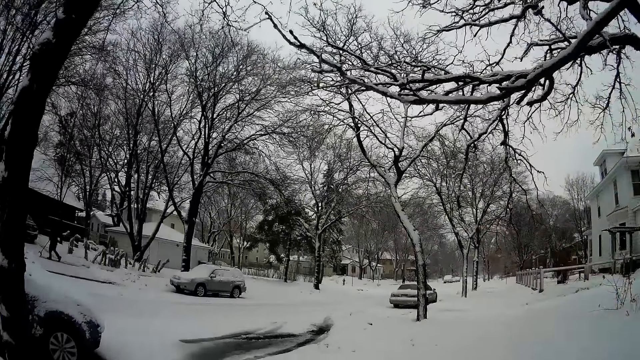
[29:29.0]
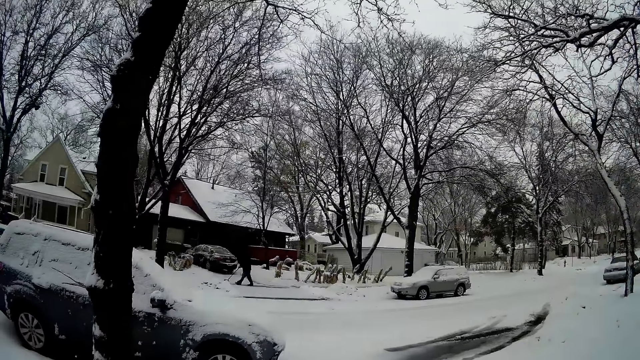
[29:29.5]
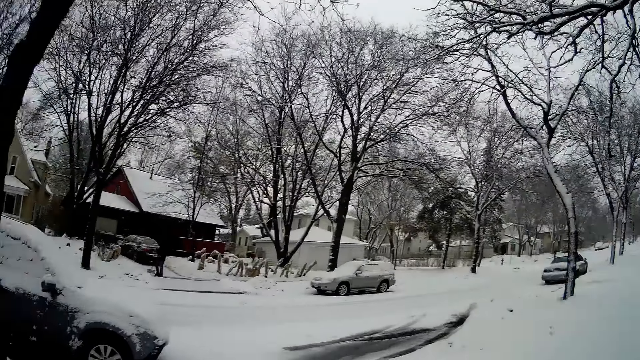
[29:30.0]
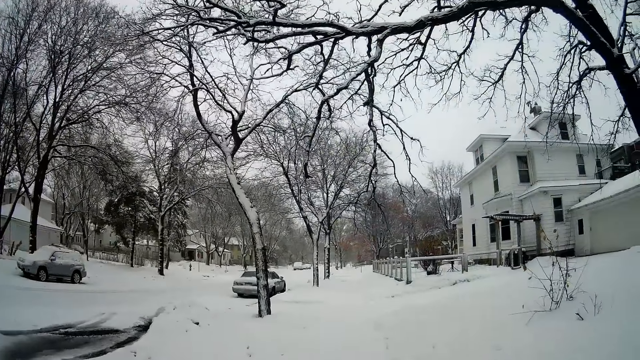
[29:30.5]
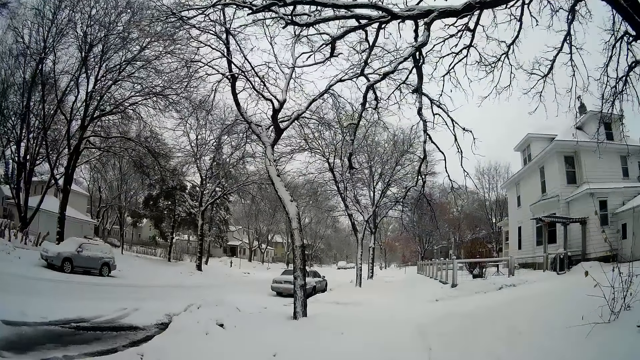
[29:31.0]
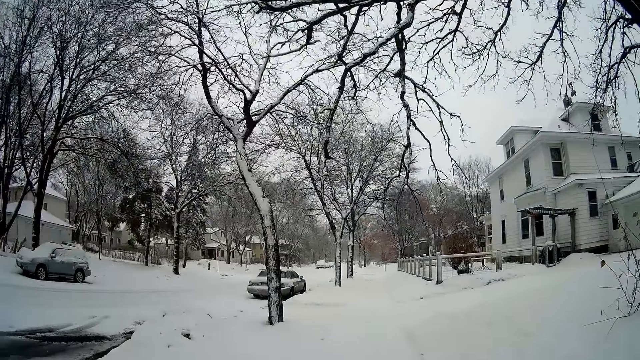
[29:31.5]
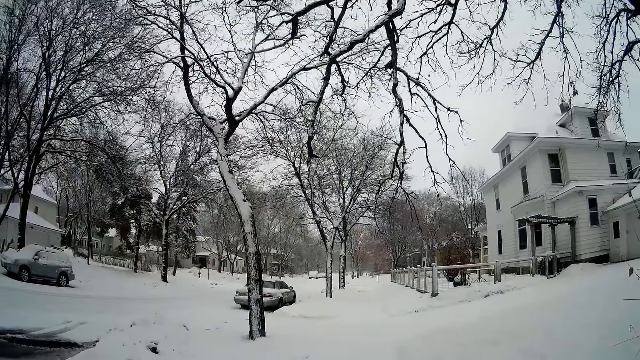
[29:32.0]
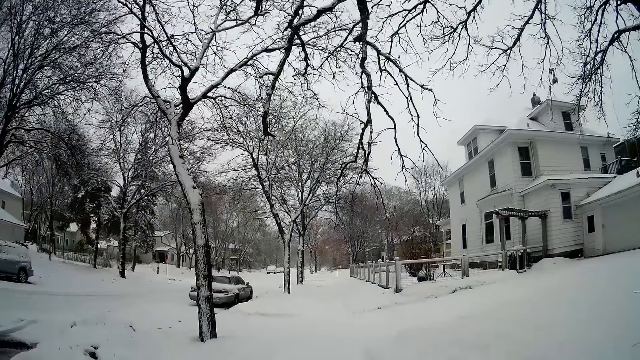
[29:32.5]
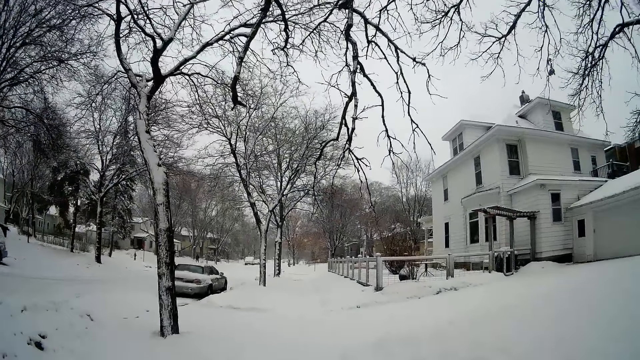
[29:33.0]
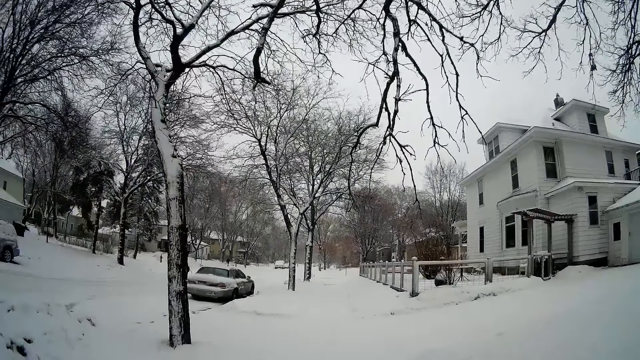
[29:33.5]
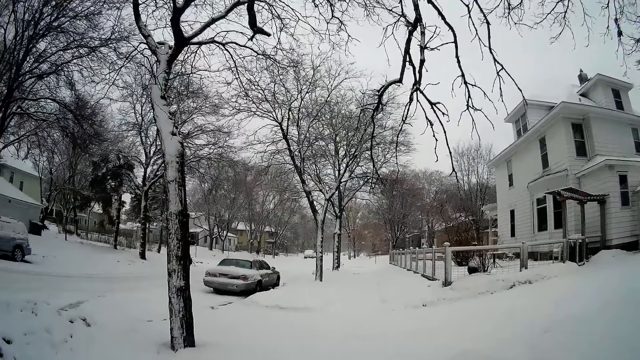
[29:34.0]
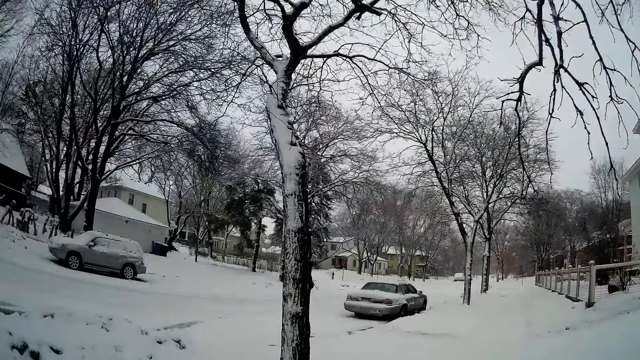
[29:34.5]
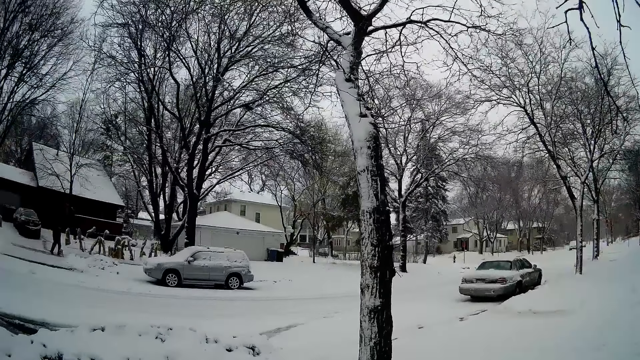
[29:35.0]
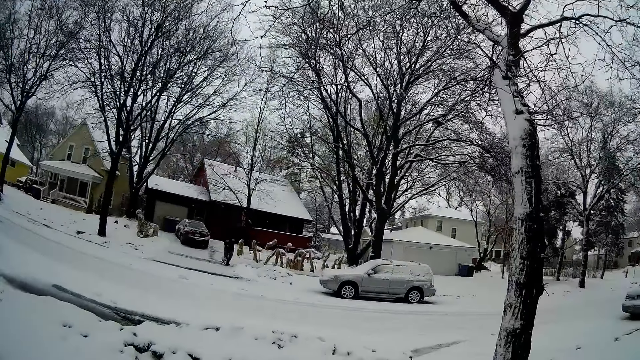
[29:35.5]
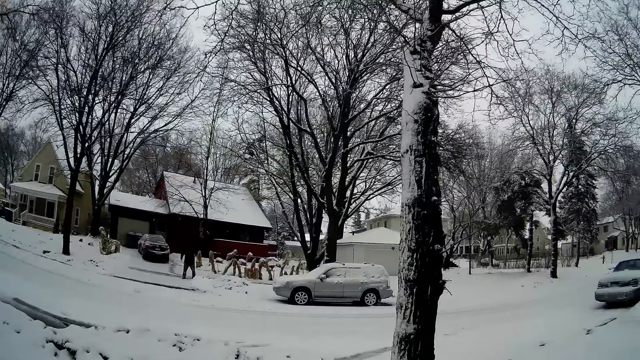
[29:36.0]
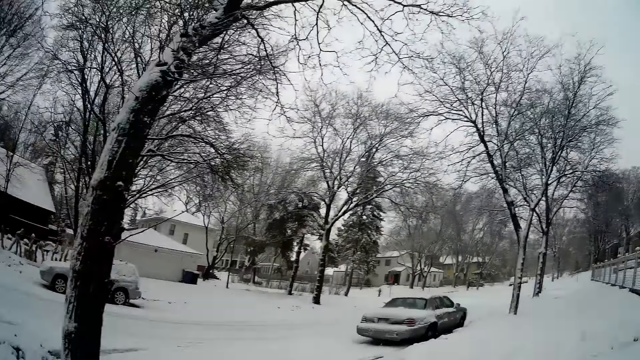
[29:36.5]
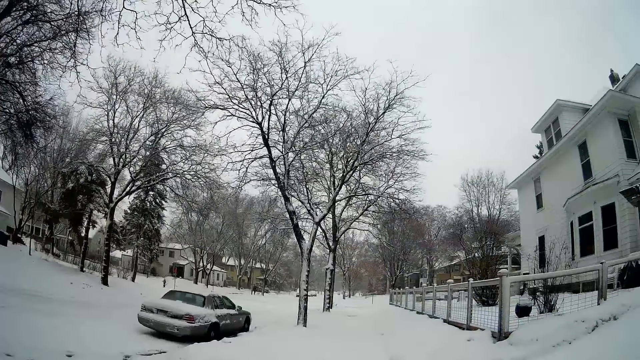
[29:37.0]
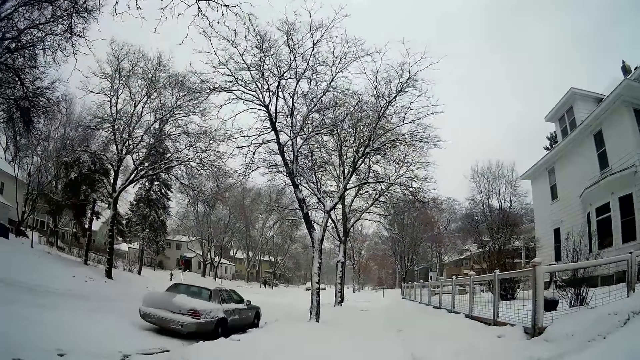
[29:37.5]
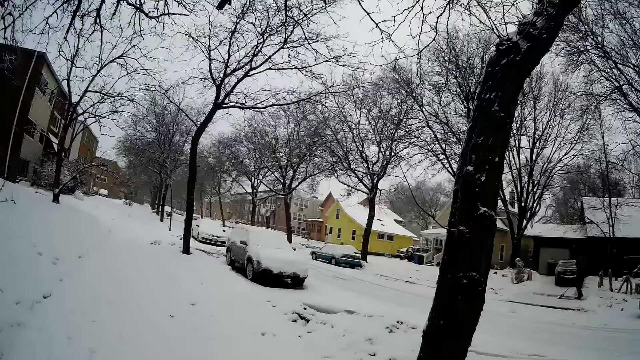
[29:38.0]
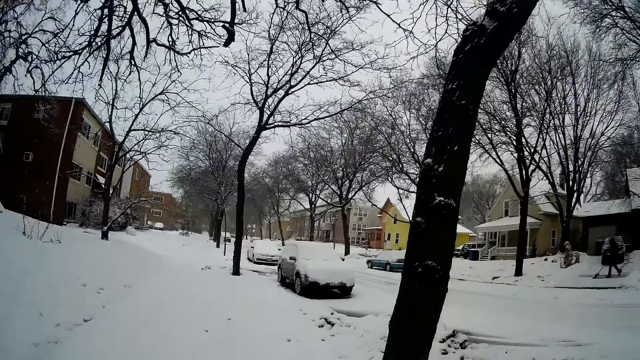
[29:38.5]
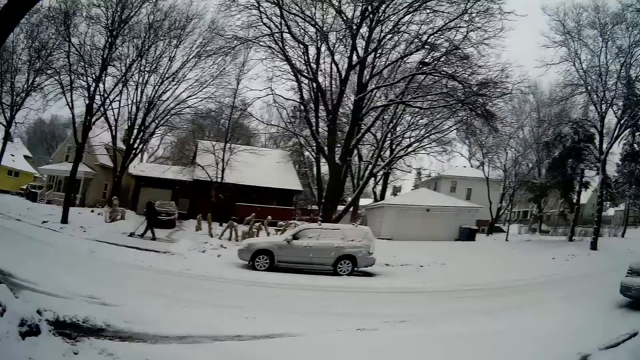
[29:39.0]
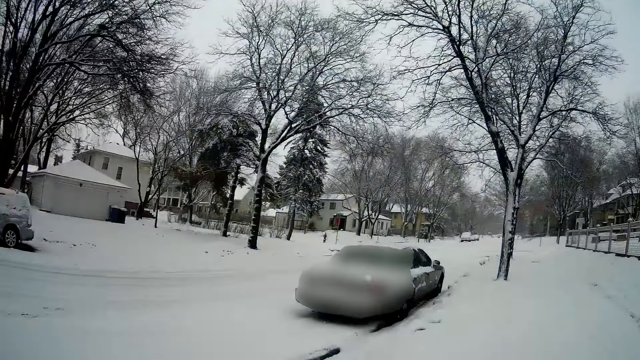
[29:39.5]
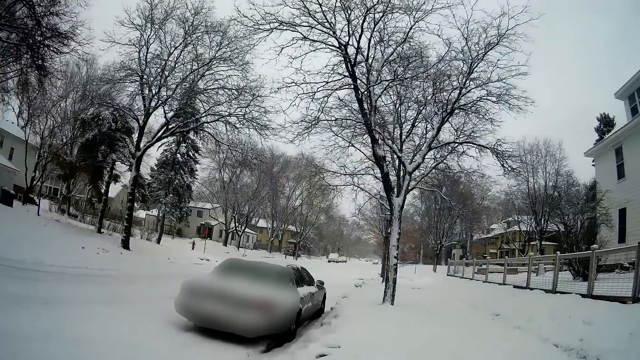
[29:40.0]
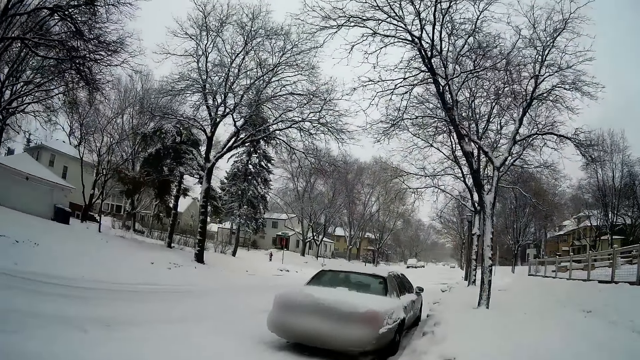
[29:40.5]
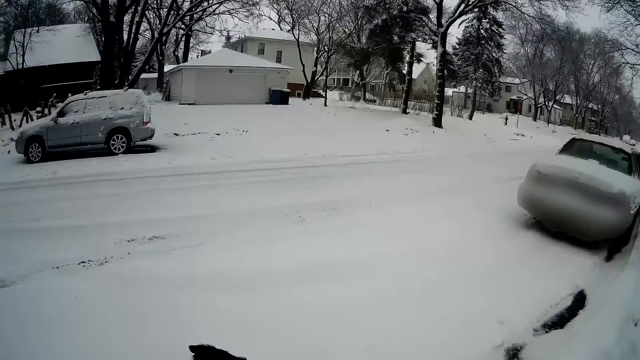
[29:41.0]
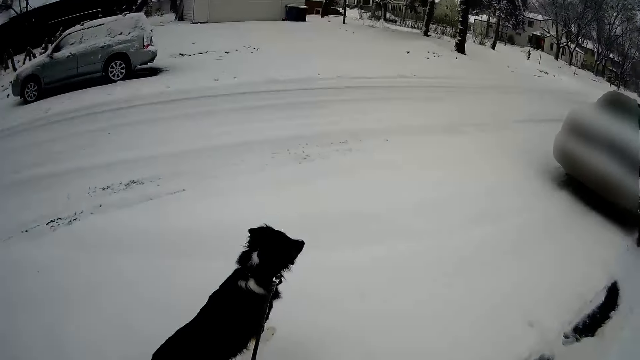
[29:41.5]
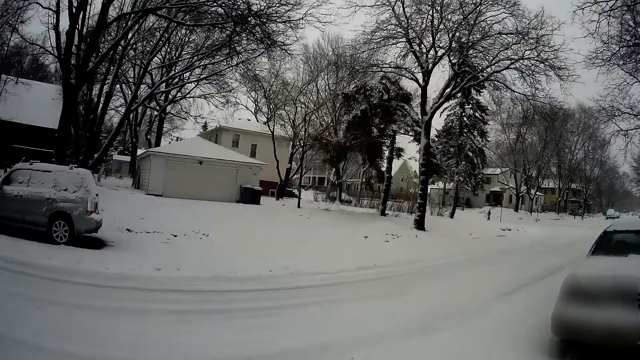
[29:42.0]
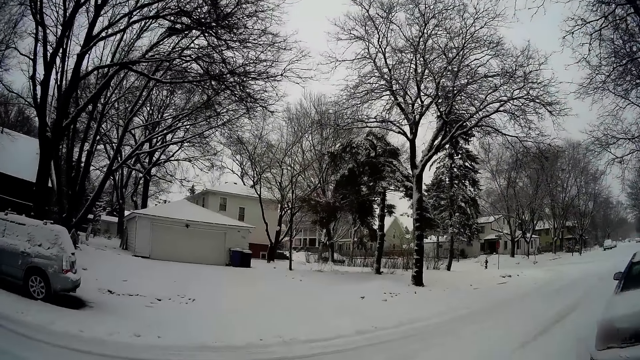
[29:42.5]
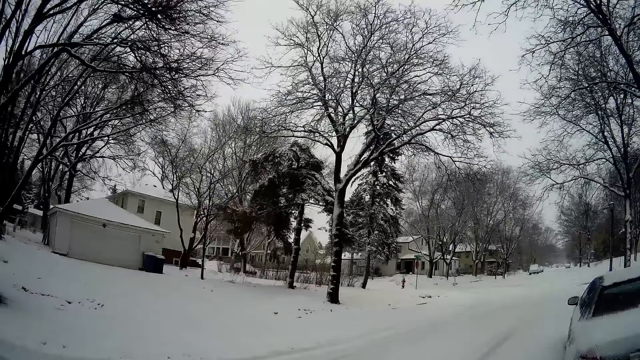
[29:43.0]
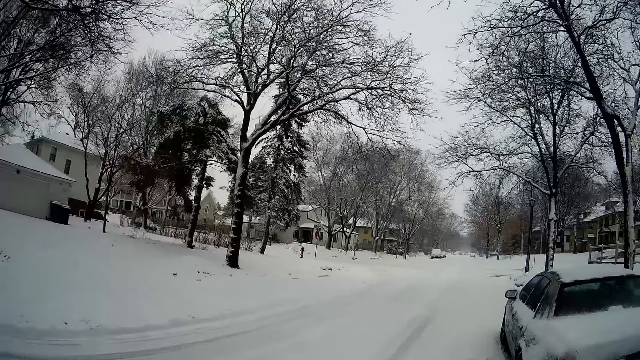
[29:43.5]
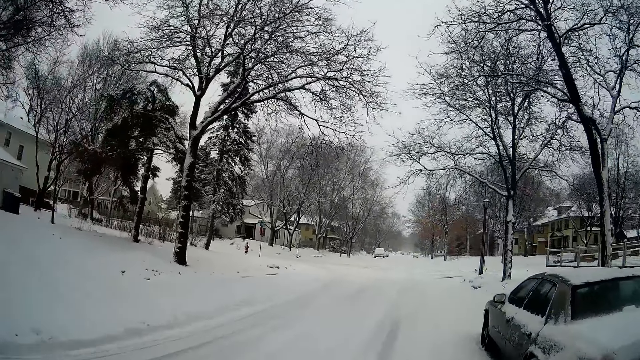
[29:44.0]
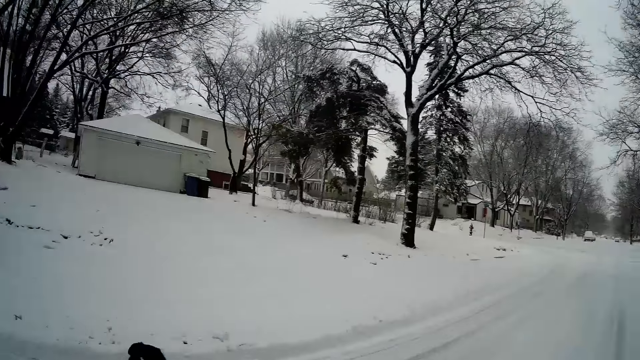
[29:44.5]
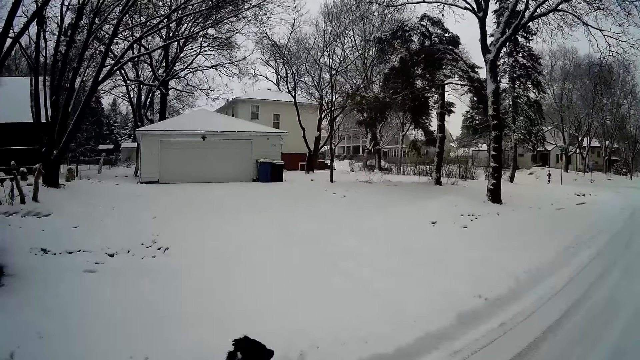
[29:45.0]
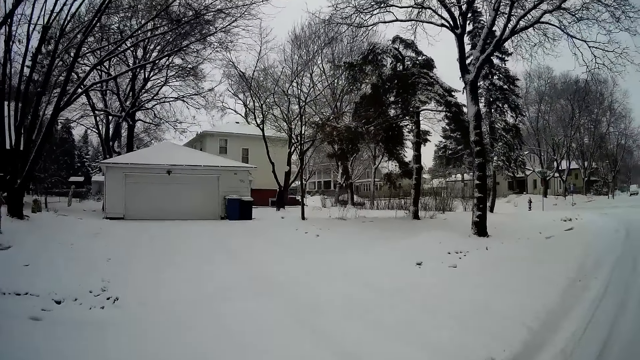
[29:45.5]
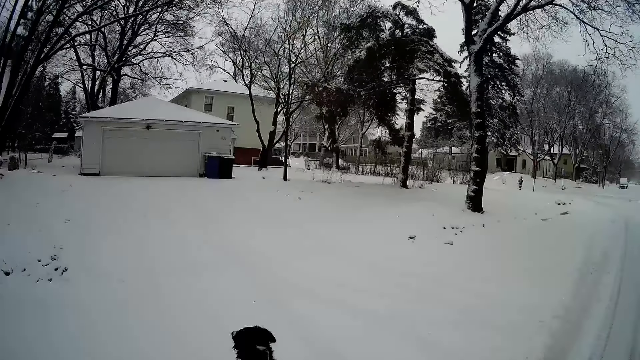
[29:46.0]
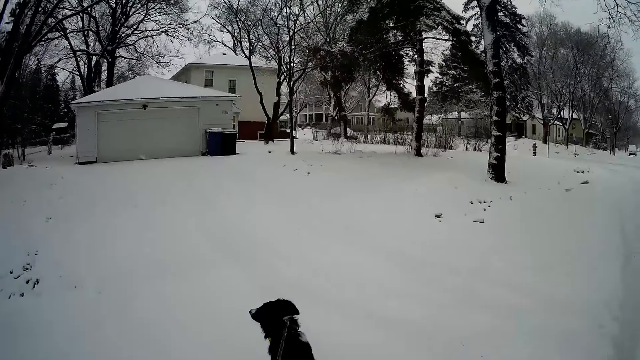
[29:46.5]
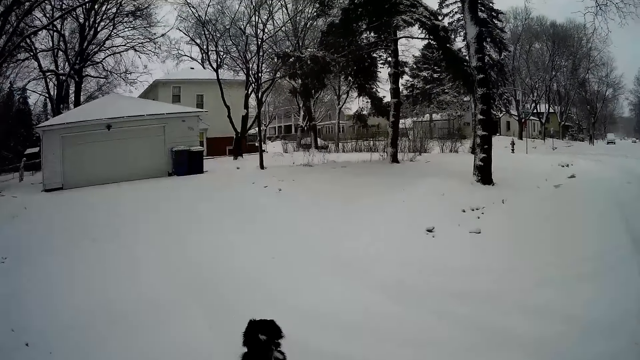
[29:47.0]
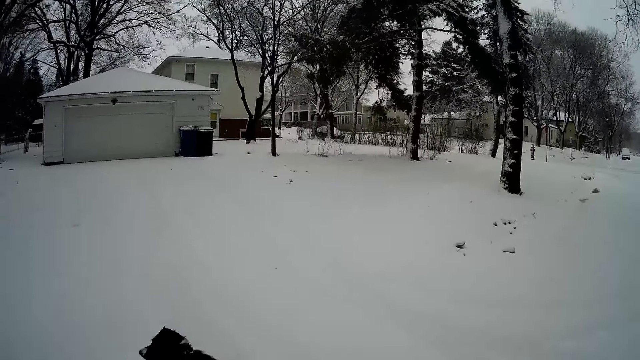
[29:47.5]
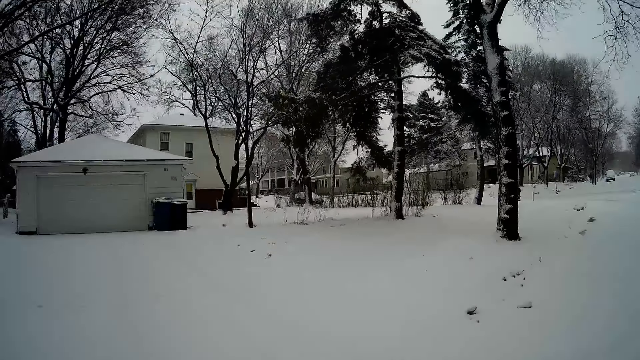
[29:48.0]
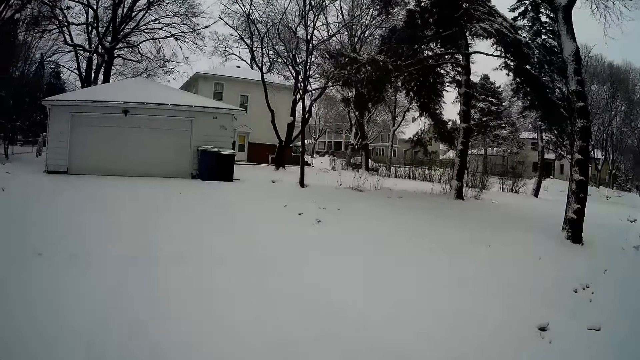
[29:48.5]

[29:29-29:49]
The camera wearer crosses the road with his dog.
